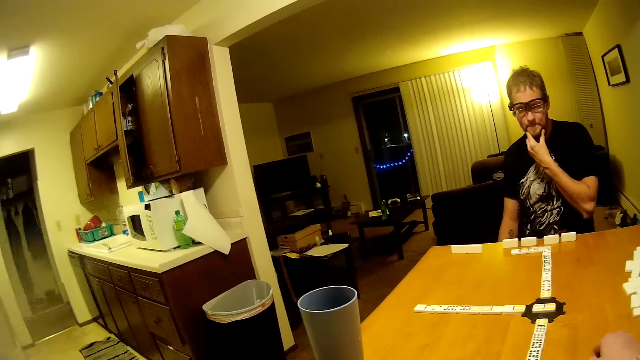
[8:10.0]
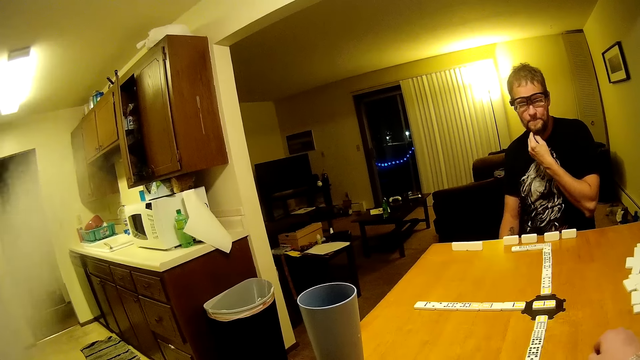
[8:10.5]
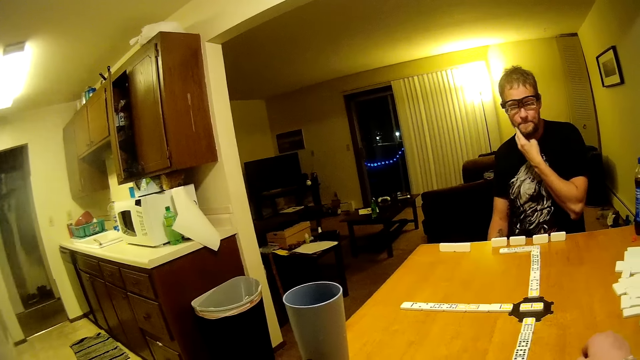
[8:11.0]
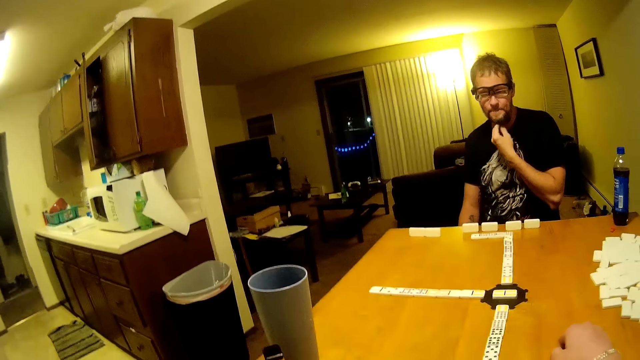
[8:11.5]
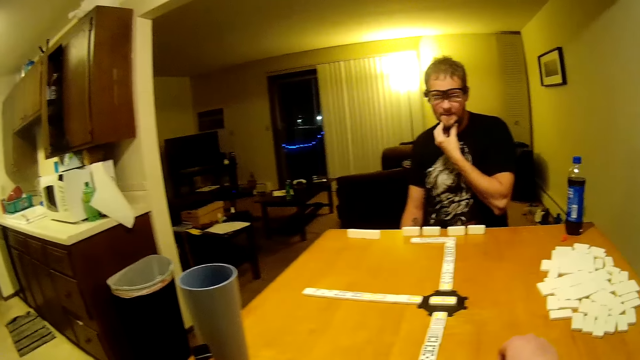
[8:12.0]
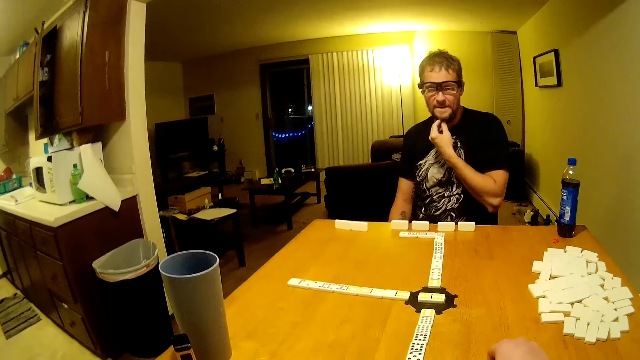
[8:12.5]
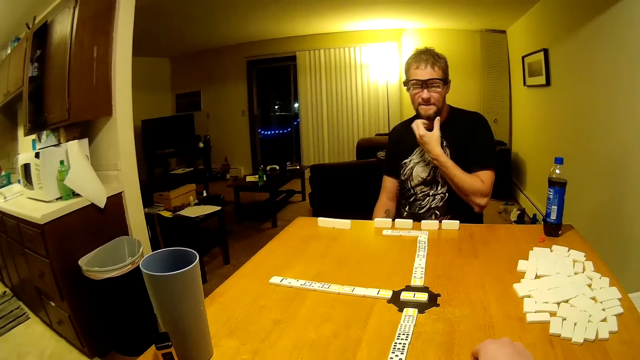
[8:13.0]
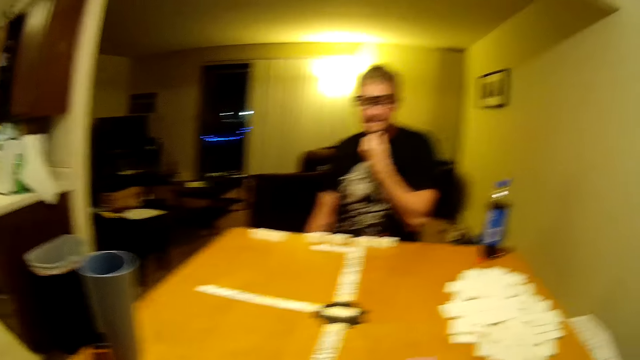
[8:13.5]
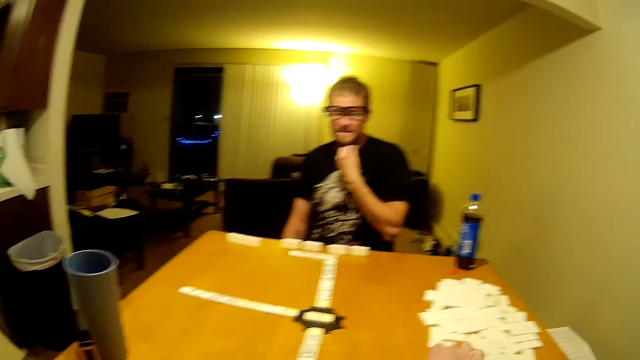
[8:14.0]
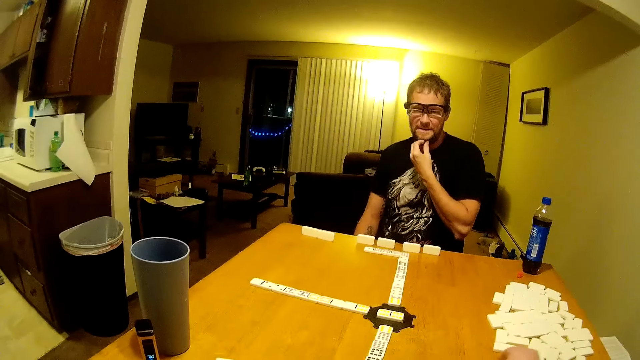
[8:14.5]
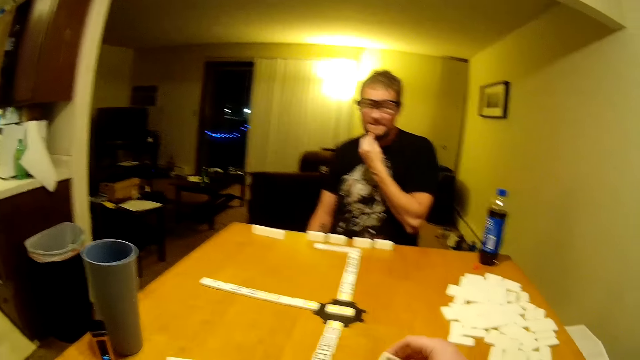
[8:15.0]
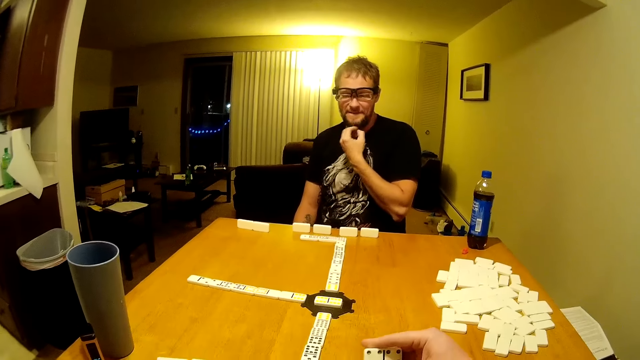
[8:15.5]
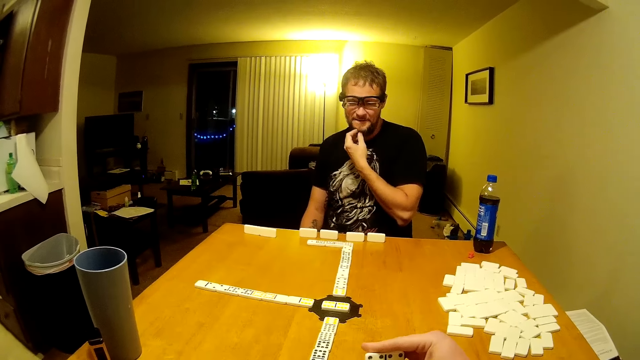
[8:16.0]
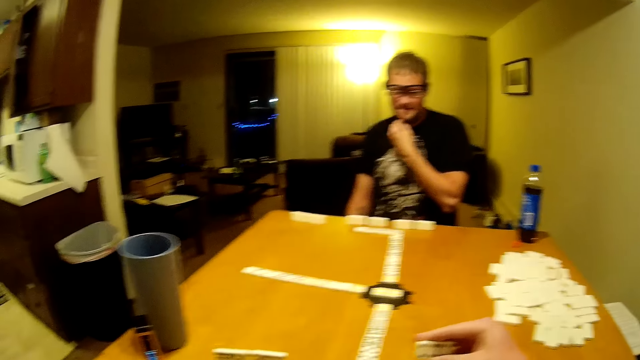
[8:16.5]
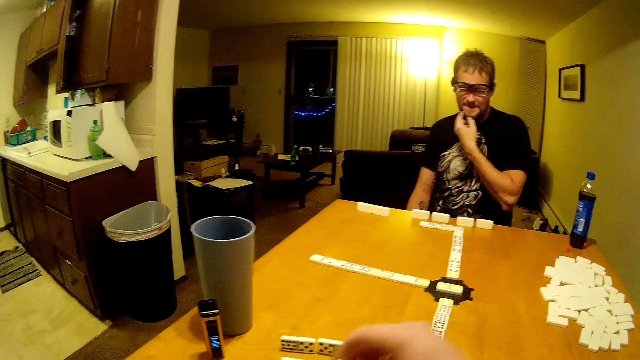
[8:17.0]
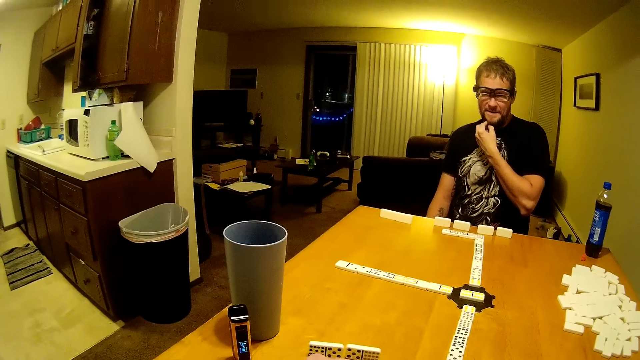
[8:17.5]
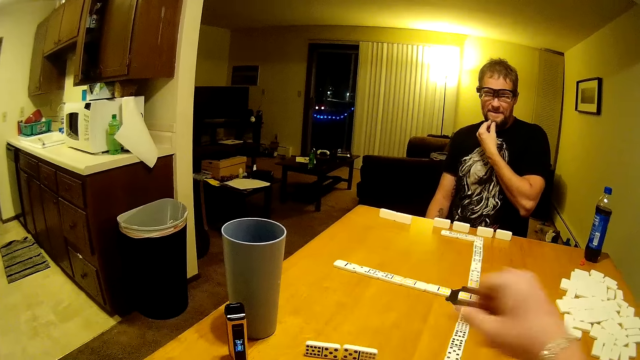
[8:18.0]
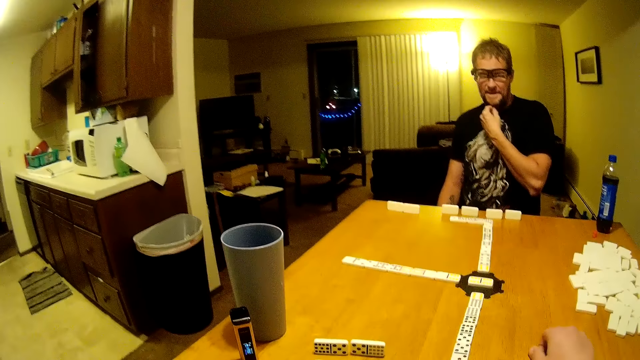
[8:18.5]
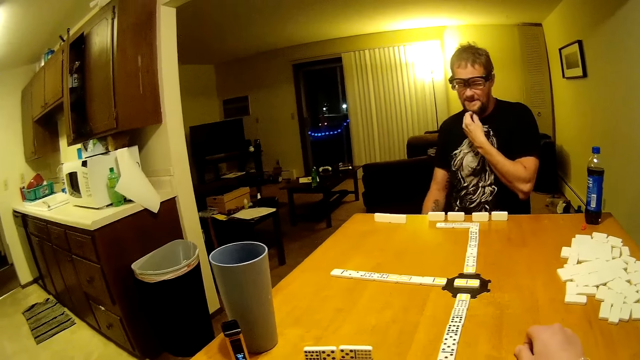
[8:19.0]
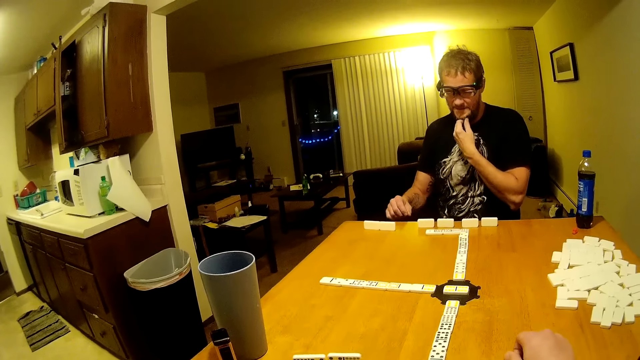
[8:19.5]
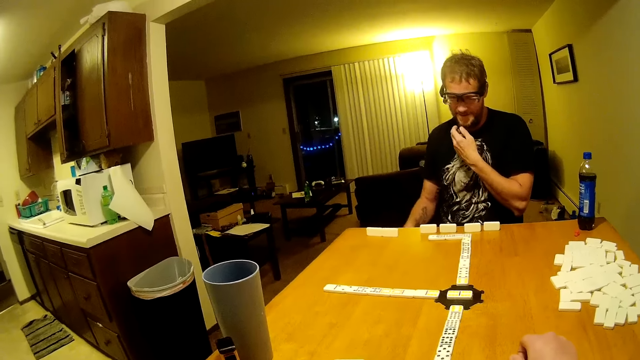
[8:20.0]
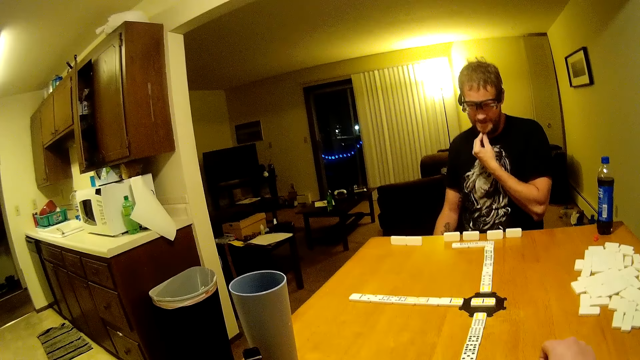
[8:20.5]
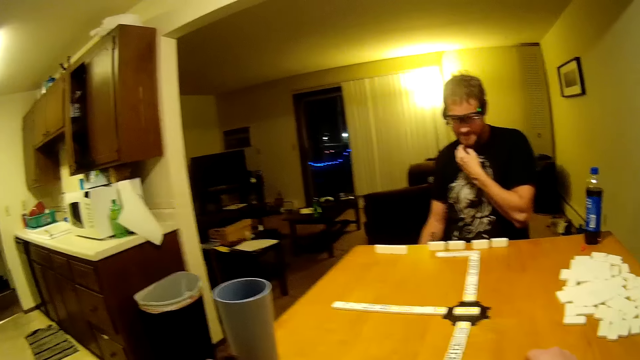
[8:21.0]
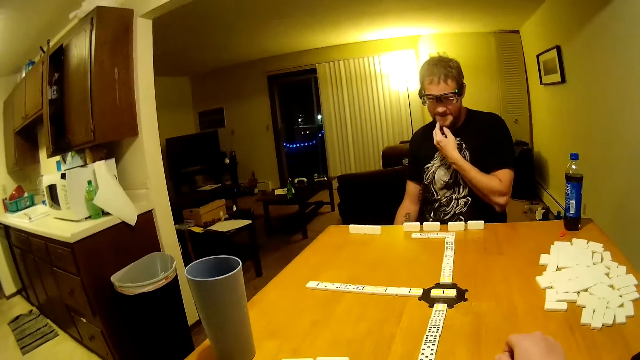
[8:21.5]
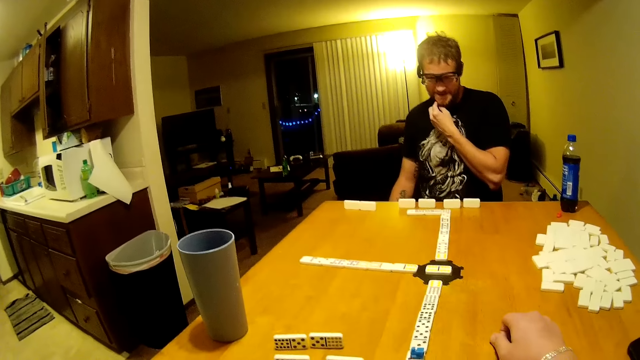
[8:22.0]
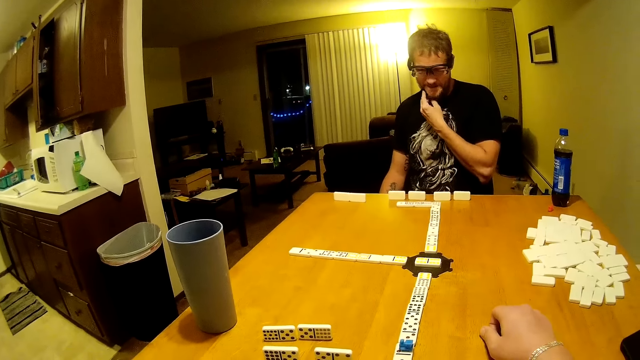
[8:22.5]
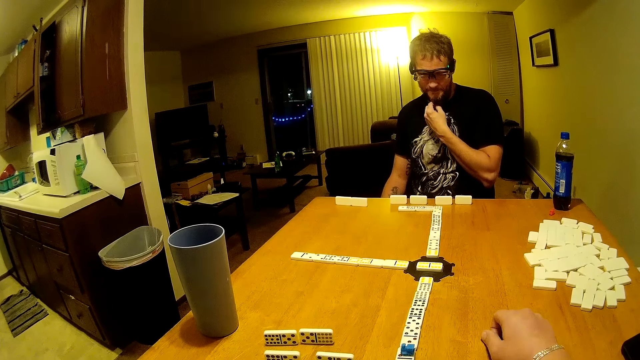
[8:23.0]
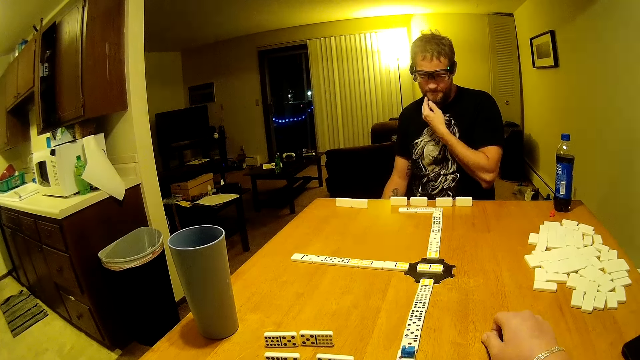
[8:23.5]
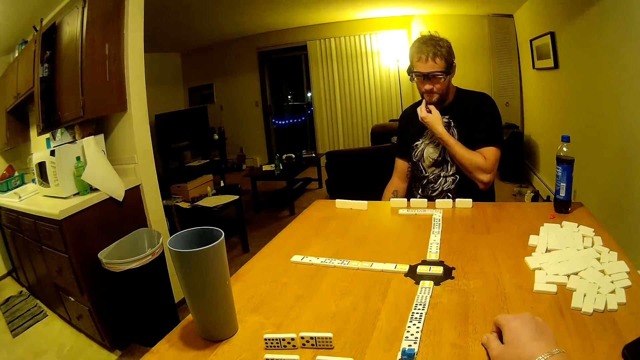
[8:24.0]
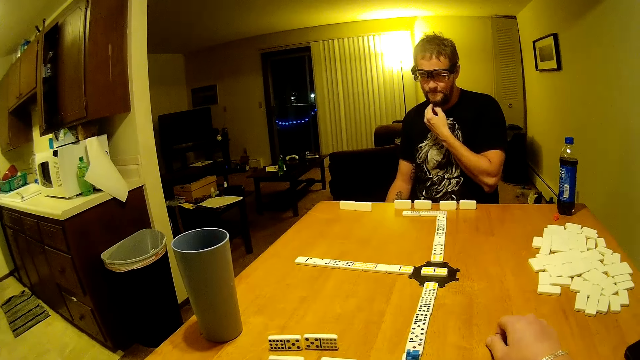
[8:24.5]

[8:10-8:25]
The camera wearer places dominoes on the table. They look around. They hold a domino piece. They pick up dominoes and place the dominoes on the table. A man touches his beard.

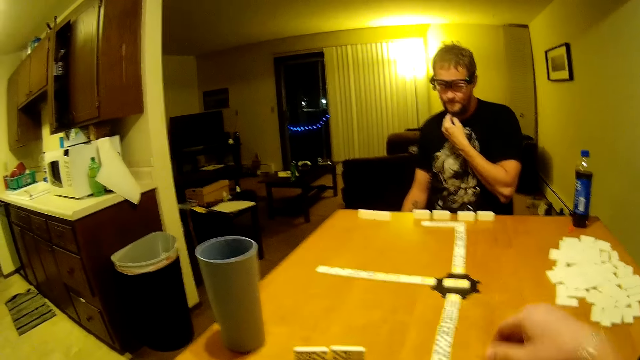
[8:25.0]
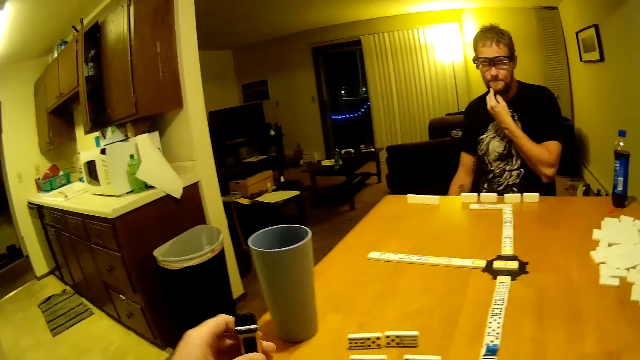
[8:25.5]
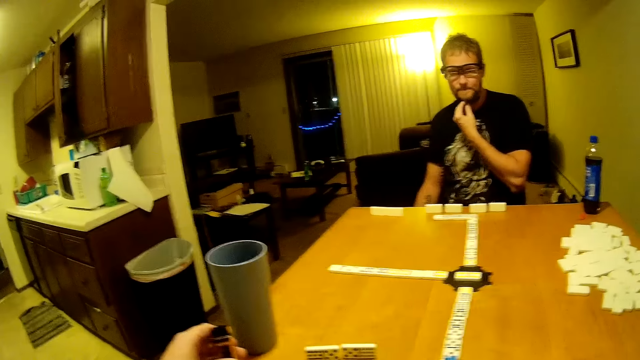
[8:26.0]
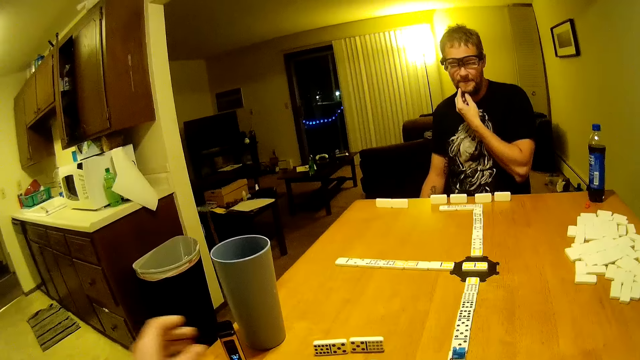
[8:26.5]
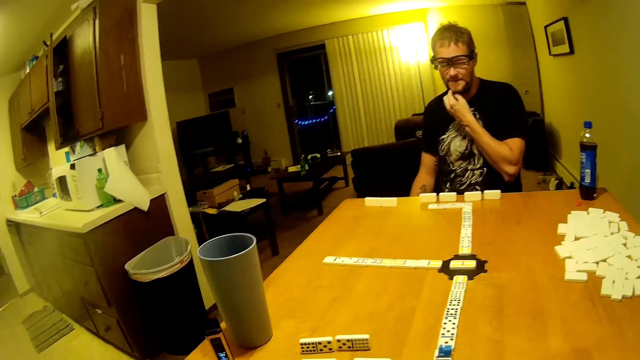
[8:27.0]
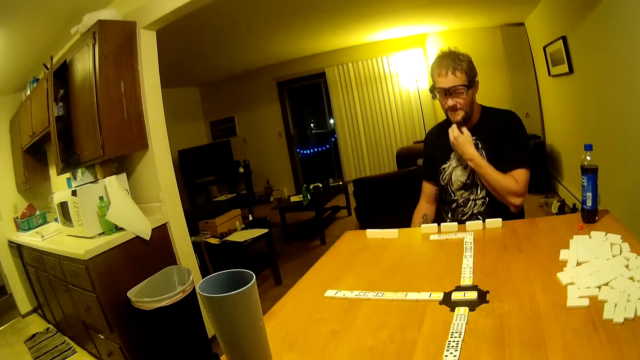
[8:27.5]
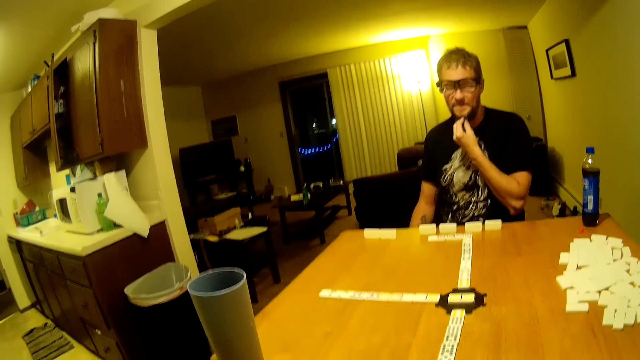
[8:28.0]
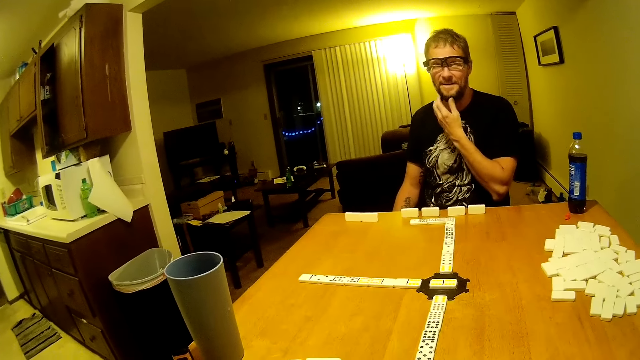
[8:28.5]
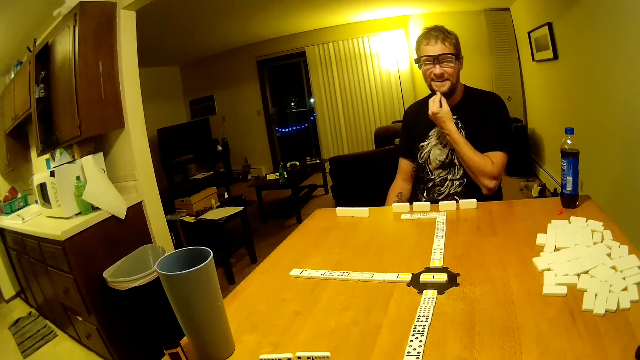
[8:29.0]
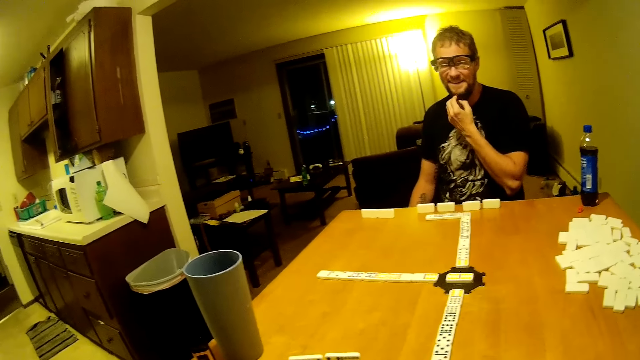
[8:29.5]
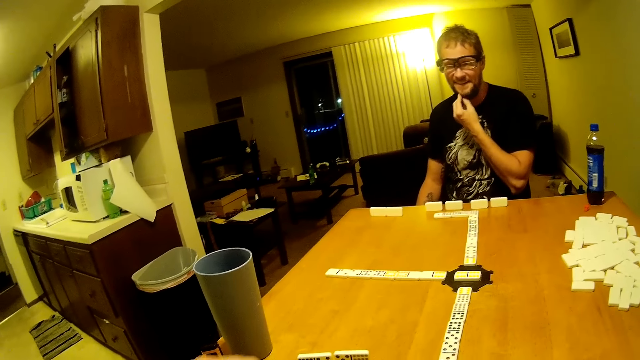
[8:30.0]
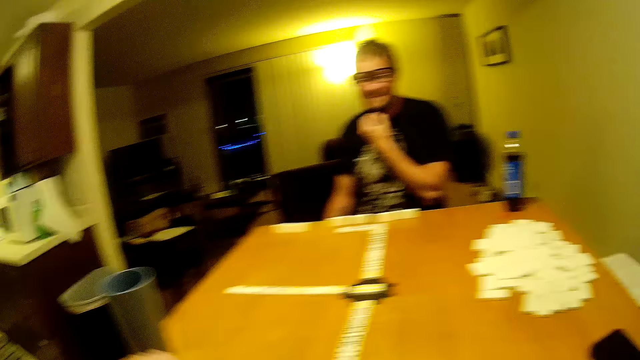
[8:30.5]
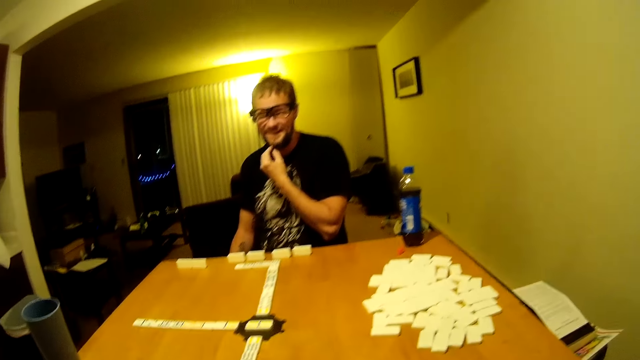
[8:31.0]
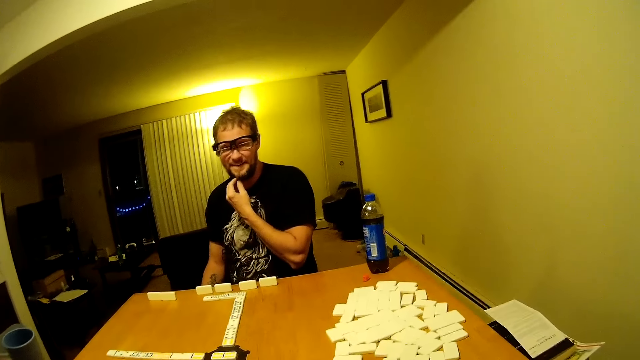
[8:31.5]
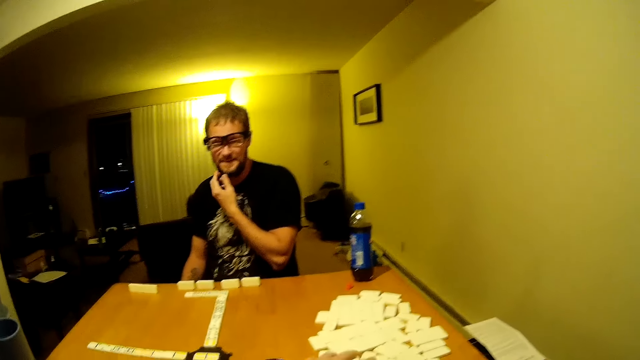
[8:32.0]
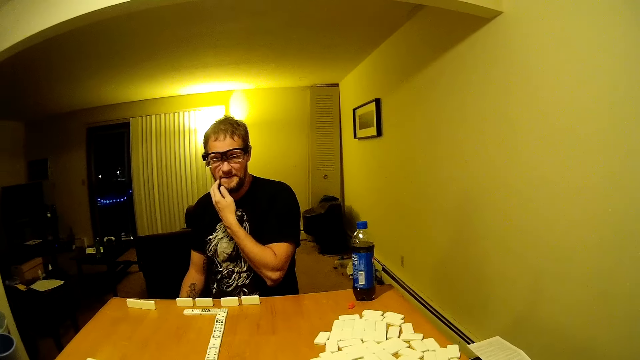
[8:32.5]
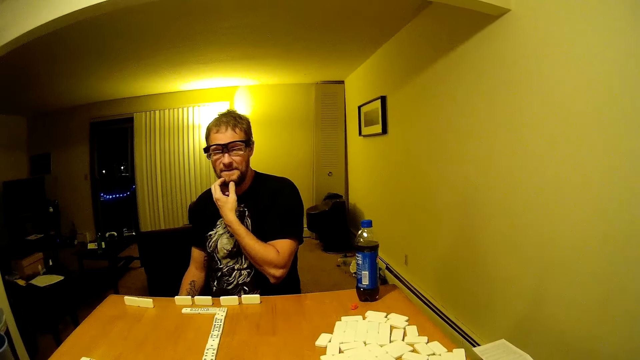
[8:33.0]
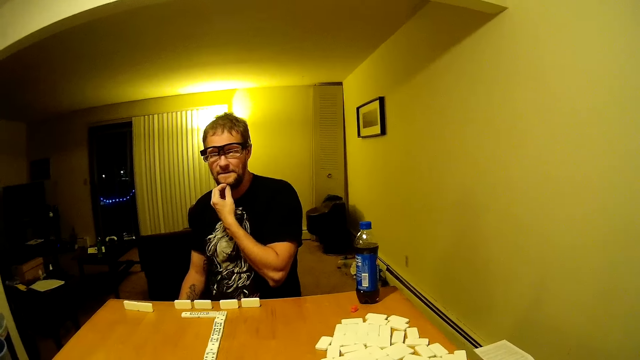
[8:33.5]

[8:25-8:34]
The camera wearer holds something. They put an electric cigarette on the table. They look around.
